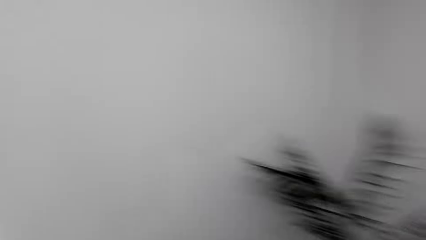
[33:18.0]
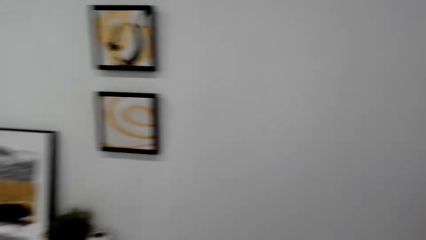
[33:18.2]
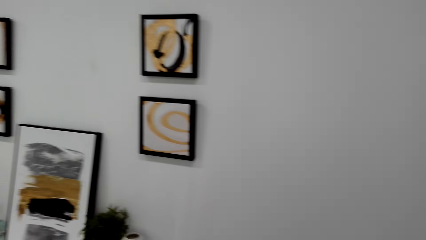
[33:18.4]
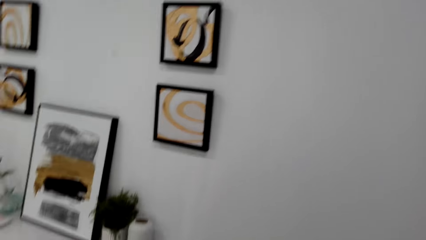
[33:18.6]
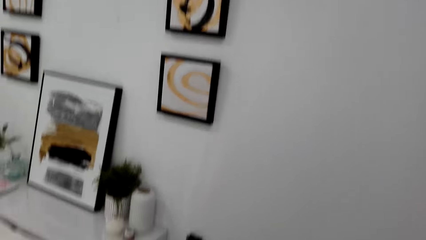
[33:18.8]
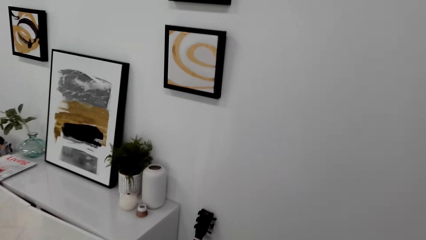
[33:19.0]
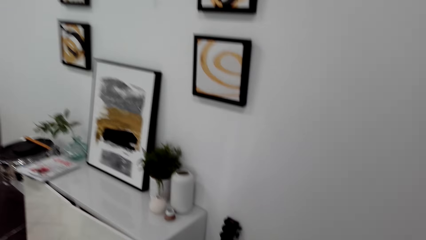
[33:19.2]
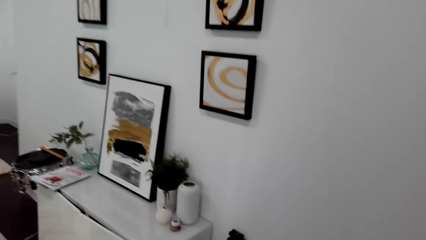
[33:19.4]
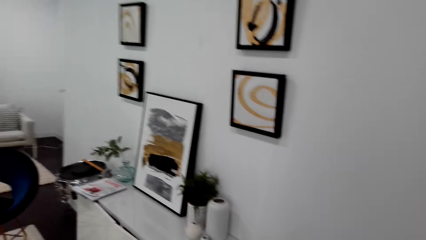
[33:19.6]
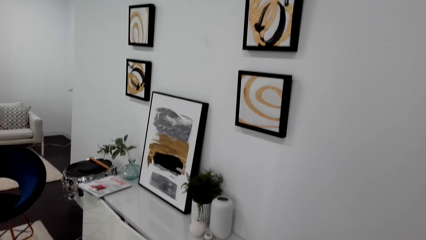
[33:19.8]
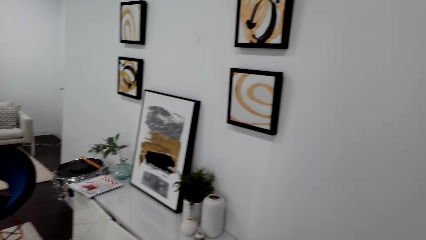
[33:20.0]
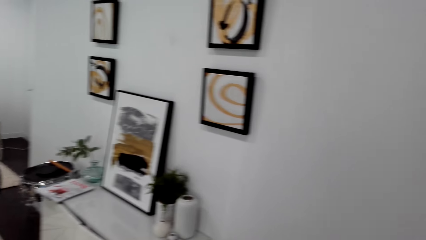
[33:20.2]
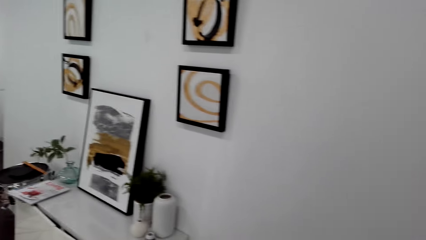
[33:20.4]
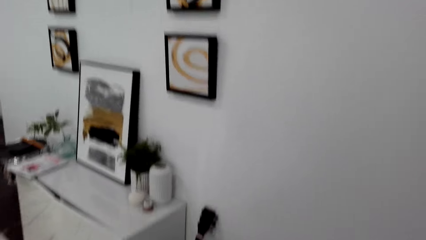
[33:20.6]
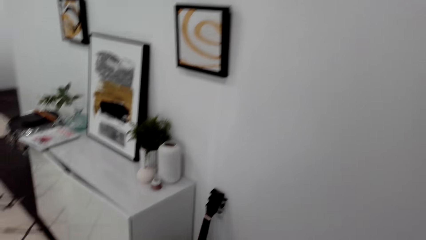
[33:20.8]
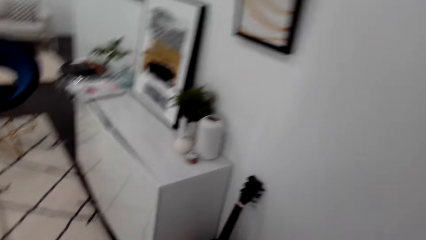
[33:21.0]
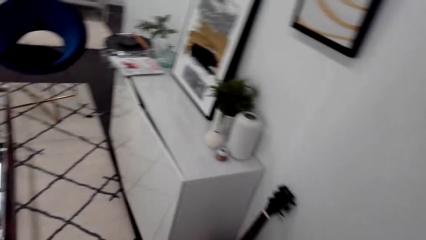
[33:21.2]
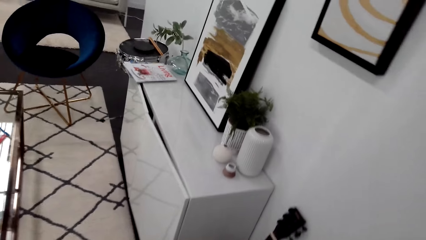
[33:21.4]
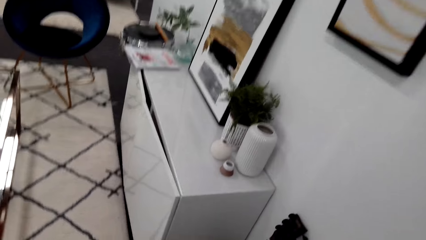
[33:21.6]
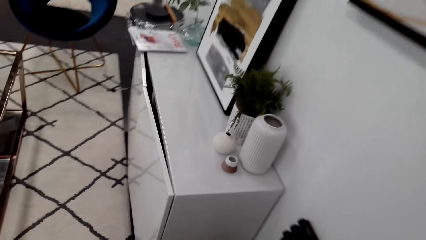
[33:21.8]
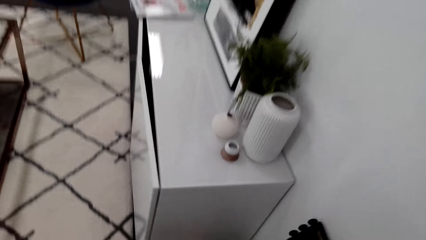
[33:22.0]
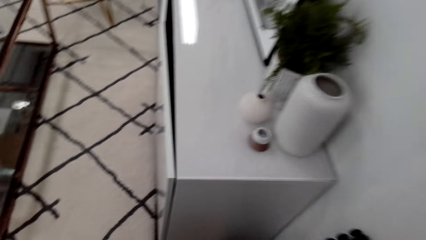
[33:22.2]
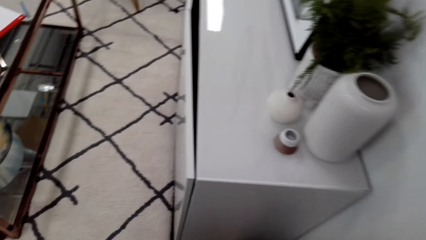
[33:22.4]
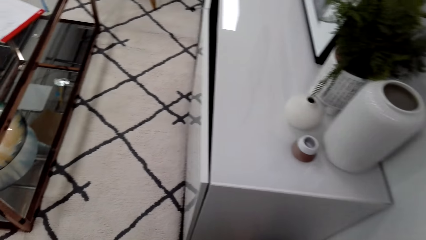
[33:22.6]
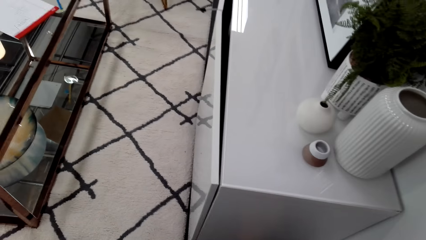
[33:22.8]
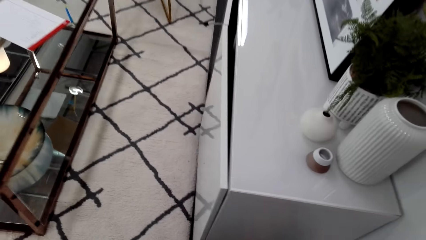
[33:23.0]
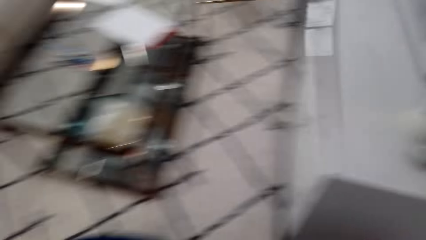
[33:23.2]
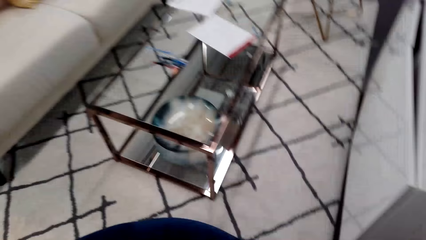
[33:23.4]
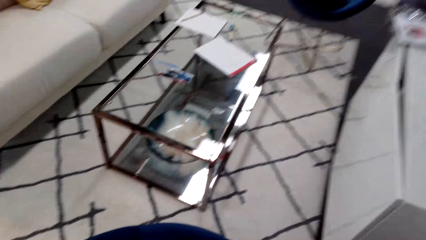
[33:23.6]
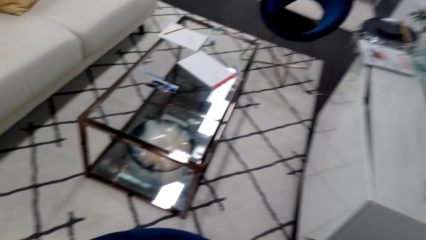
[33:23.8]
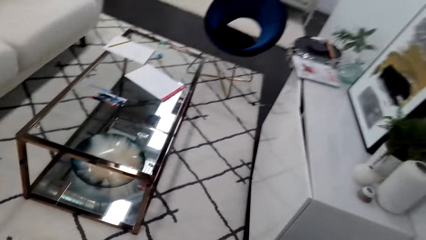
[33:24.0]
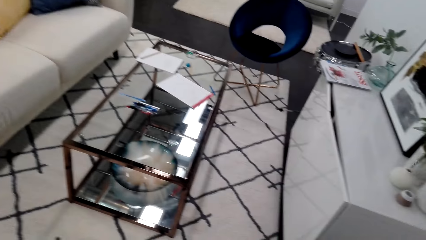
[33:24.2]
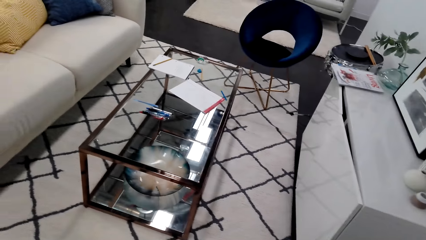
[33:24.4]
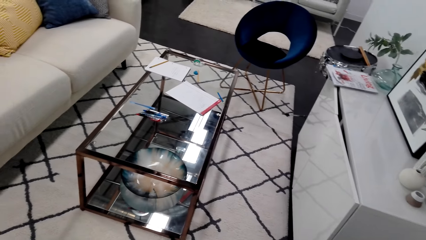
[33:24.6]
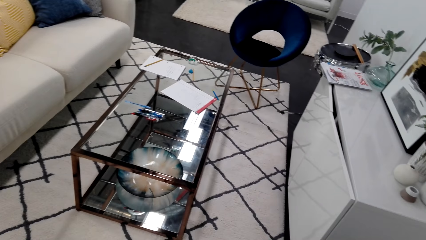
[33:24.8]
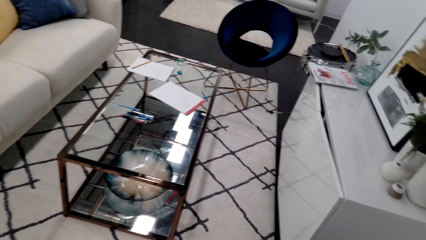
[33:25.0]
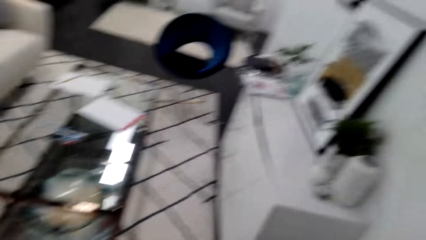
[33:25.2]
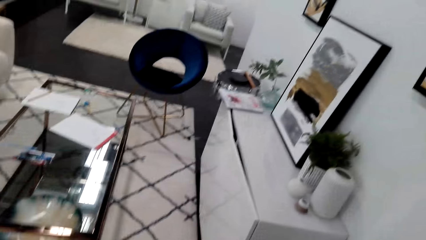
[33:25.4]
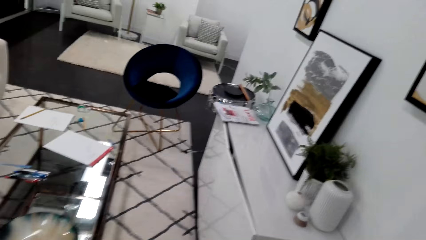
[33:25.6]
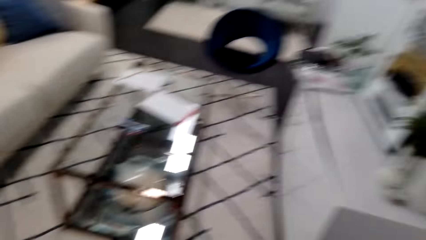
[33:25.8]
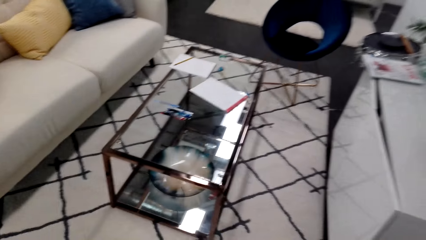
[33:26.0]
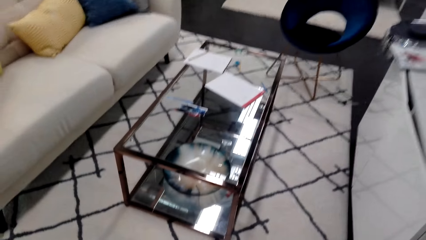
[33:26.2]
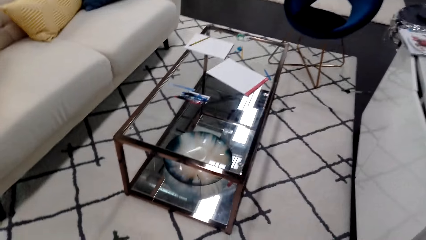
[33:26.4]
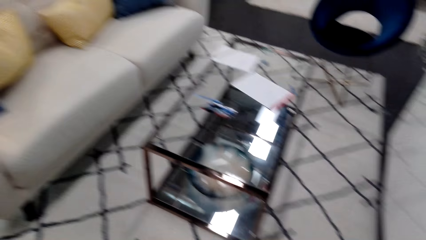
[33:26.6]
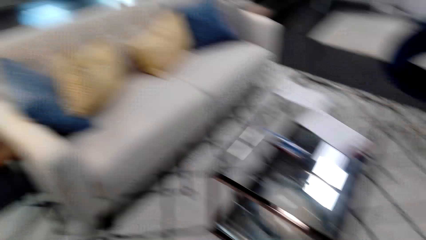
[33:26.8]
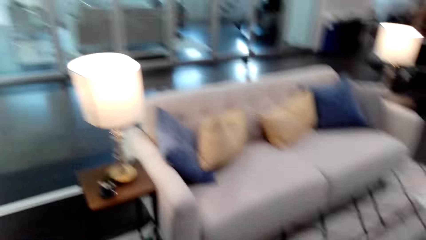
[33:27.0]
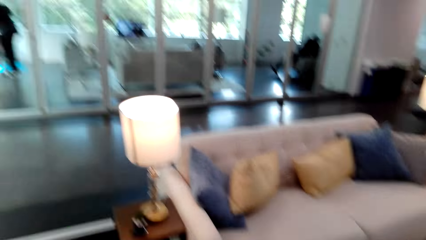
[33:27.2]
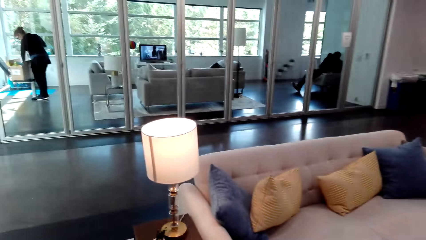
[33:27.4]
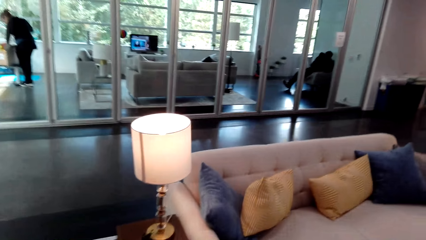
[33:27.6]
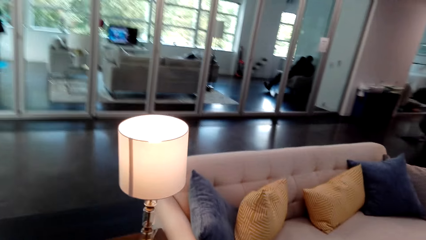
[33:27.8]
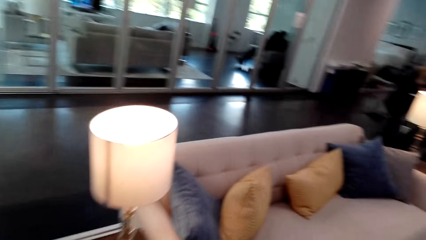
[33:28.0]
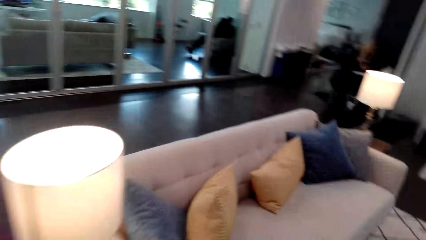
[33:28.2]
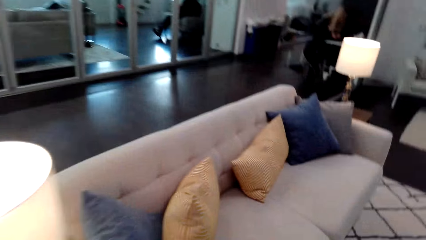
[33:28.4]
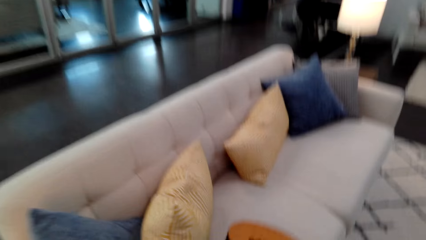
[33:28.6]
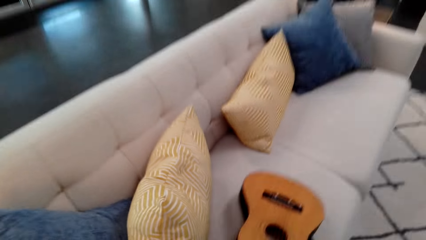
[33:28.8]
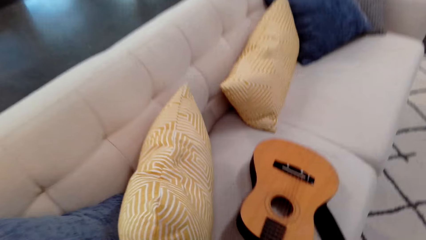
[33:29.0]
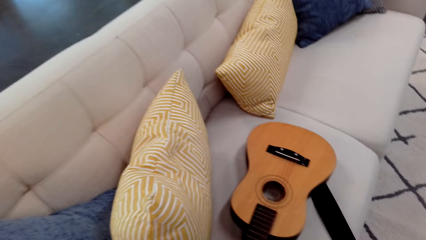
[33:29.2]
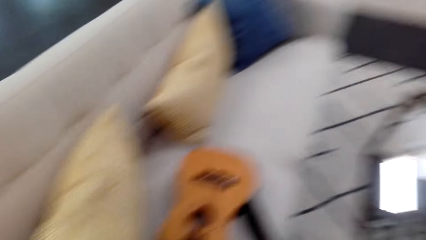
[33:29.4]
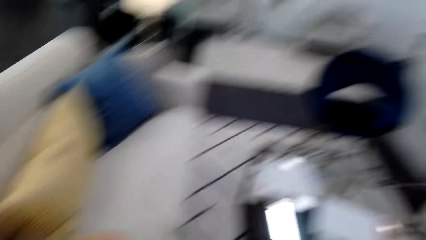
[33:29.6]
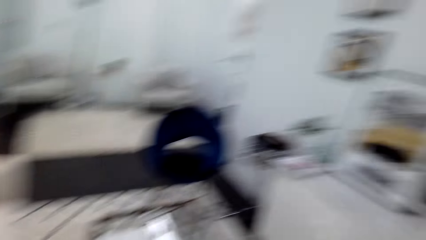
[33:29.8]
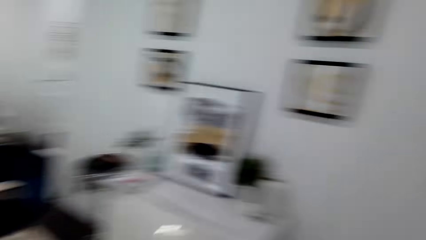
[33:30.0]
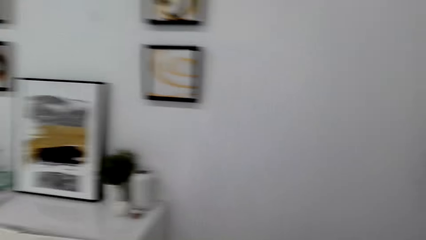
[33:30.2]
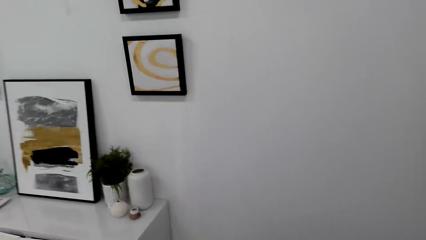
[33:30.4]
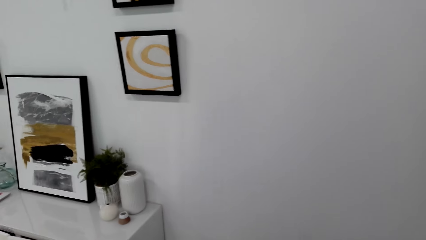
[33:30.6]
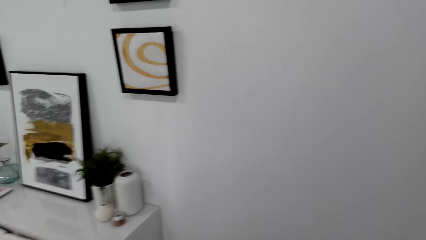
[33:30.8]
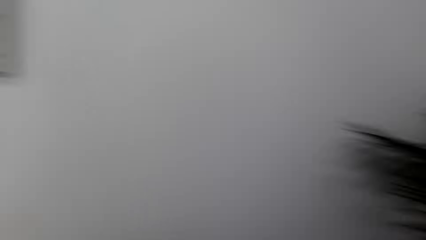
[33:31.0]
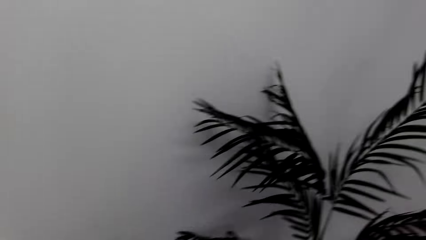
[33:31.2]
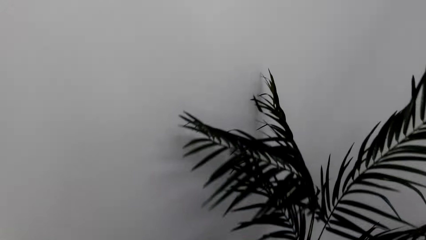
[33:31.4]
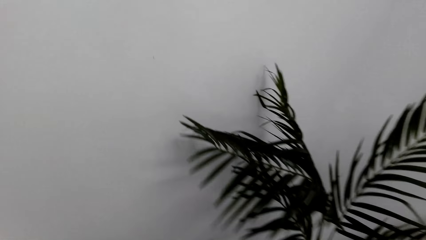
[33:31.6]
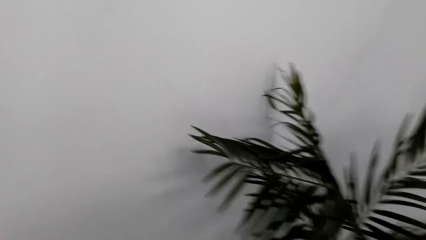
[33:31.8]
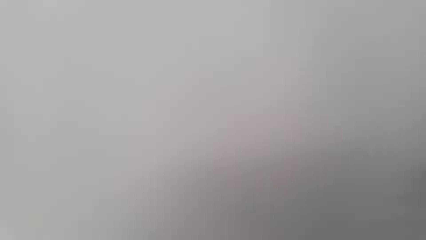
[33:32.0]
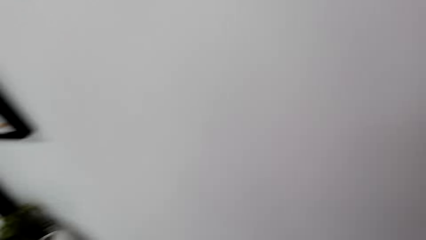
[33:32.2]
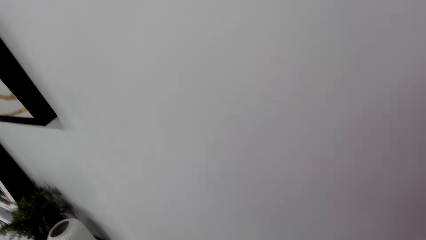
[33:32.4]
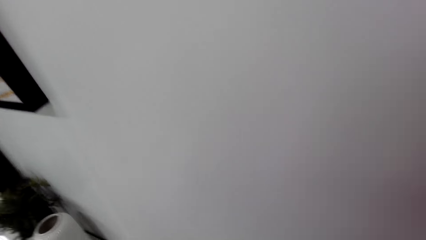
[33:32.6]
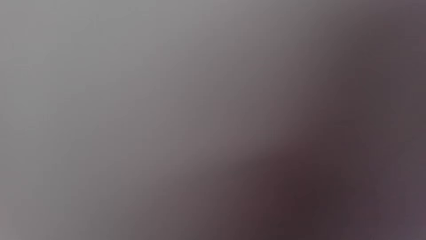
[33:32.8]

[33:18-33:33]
The camera wearer looks around. They put the guitar on the sofa set. They look around.
